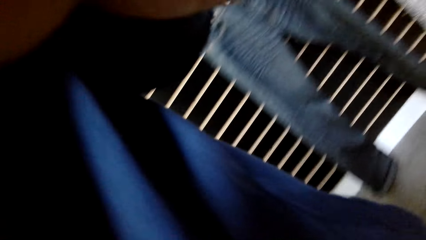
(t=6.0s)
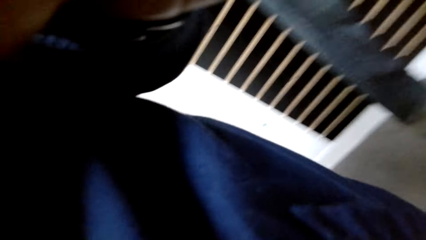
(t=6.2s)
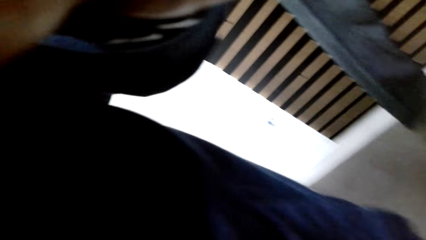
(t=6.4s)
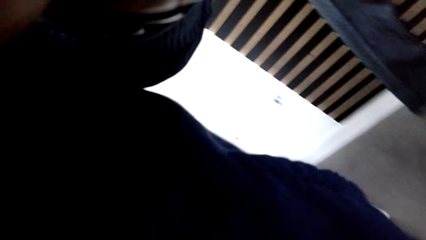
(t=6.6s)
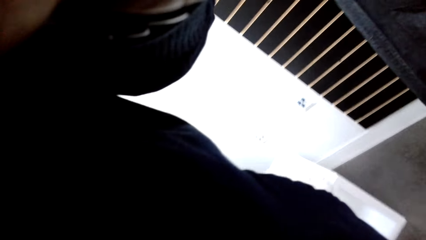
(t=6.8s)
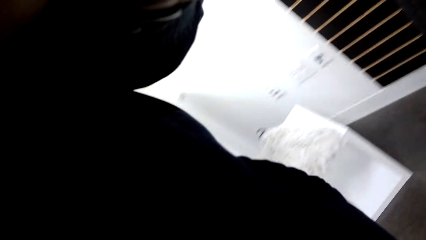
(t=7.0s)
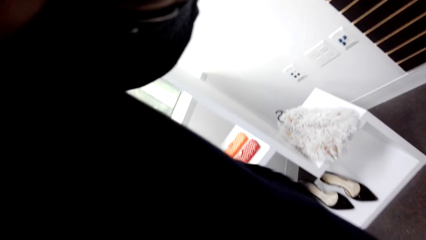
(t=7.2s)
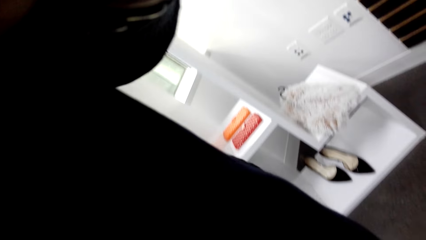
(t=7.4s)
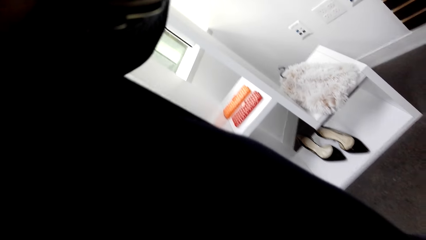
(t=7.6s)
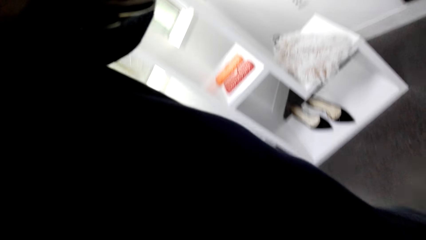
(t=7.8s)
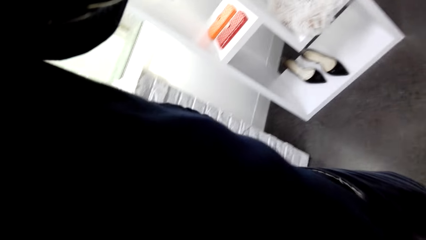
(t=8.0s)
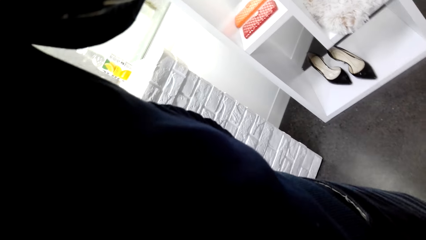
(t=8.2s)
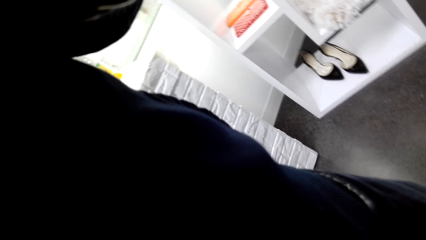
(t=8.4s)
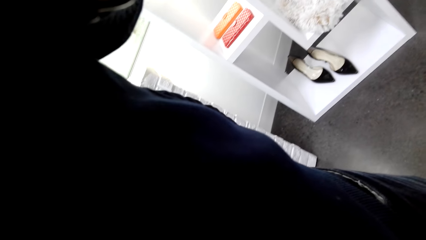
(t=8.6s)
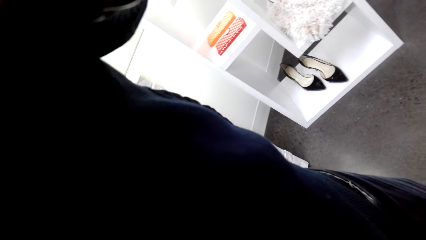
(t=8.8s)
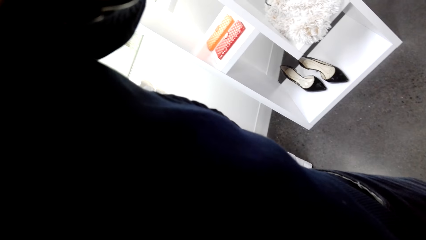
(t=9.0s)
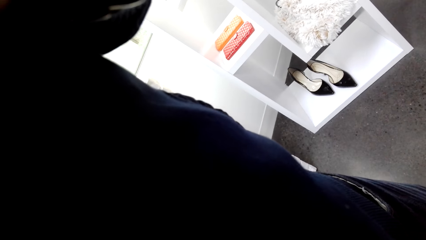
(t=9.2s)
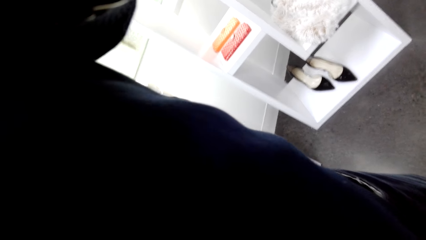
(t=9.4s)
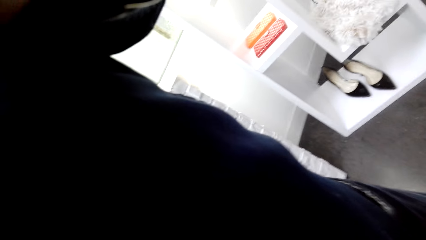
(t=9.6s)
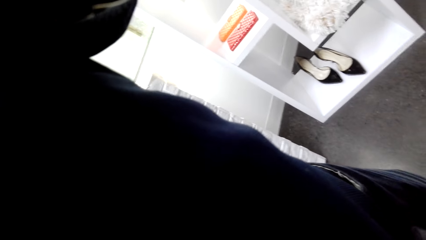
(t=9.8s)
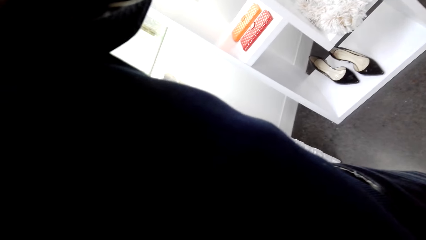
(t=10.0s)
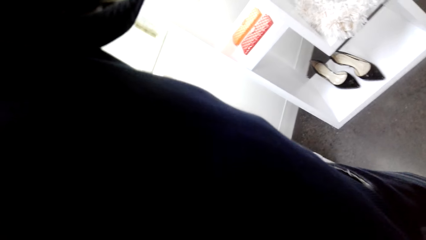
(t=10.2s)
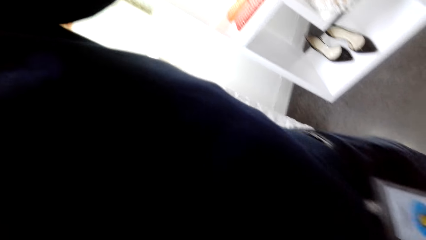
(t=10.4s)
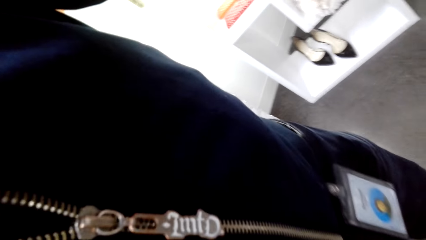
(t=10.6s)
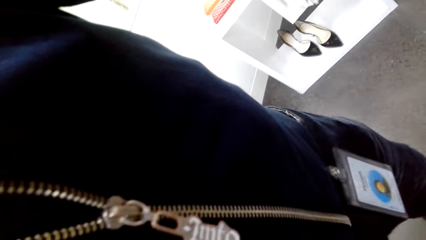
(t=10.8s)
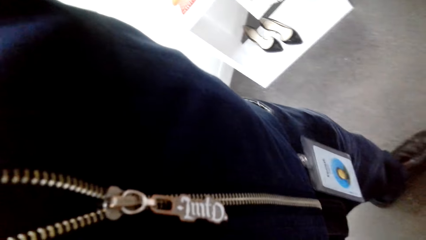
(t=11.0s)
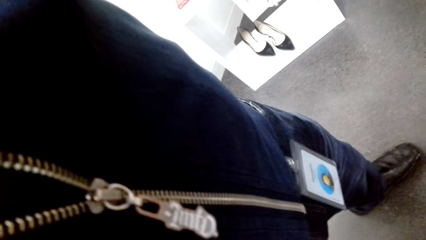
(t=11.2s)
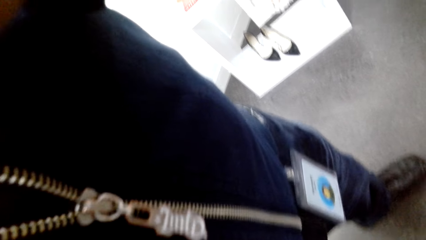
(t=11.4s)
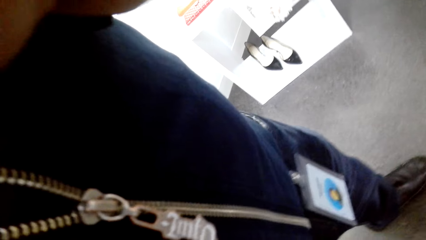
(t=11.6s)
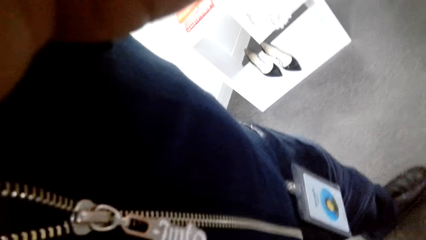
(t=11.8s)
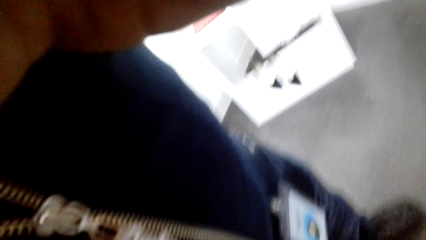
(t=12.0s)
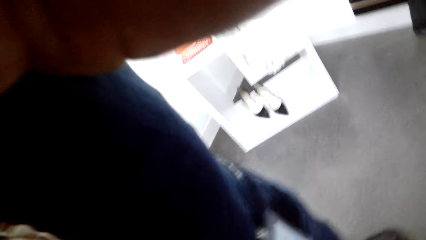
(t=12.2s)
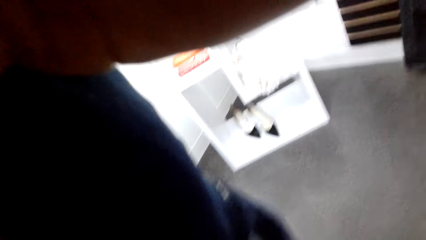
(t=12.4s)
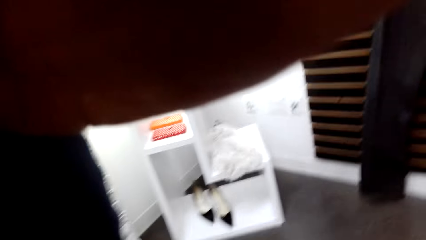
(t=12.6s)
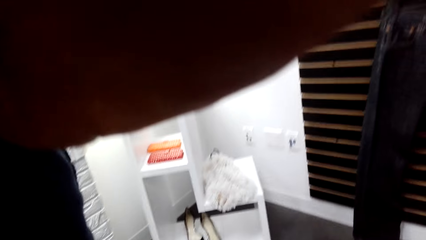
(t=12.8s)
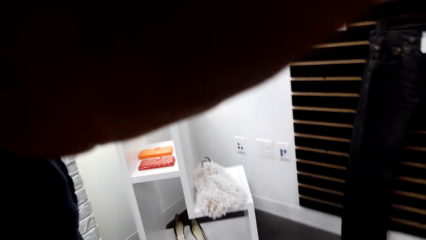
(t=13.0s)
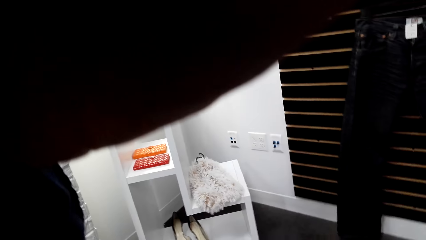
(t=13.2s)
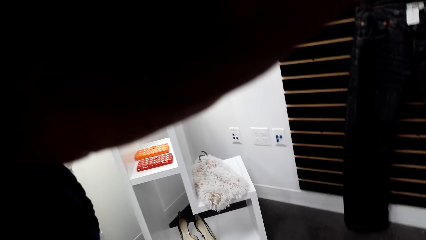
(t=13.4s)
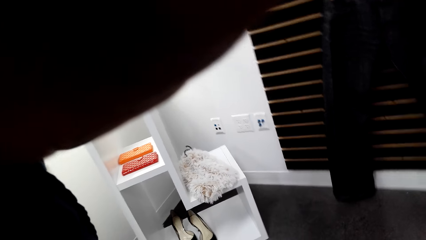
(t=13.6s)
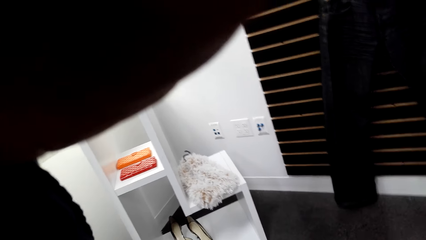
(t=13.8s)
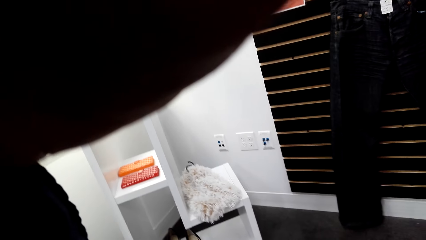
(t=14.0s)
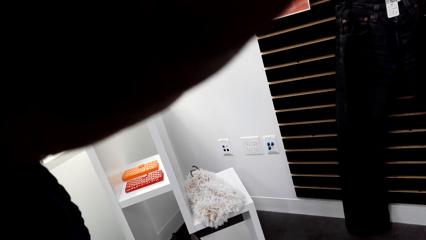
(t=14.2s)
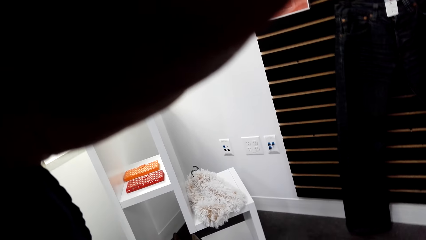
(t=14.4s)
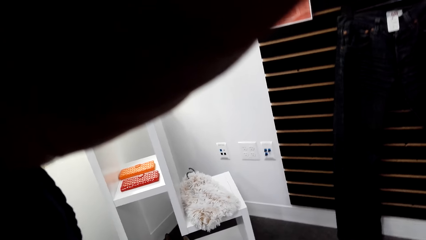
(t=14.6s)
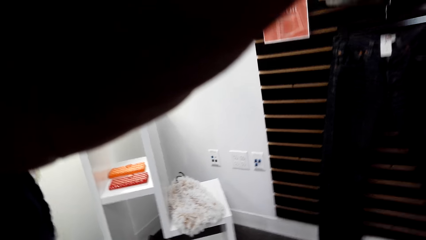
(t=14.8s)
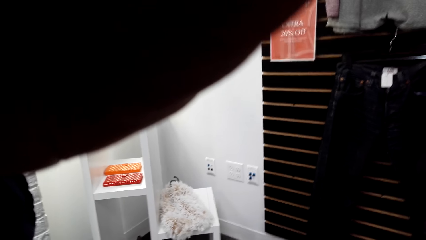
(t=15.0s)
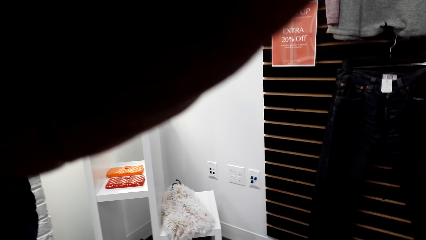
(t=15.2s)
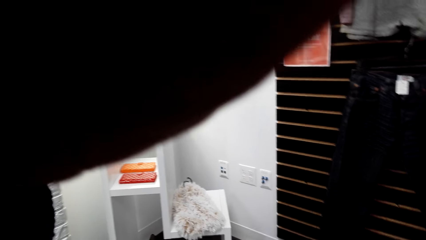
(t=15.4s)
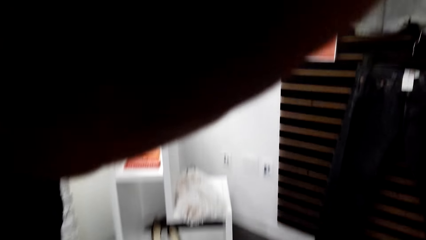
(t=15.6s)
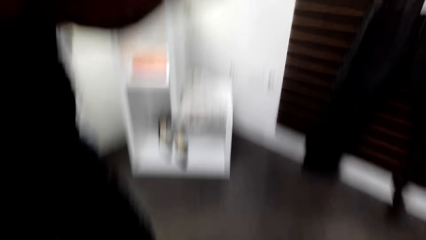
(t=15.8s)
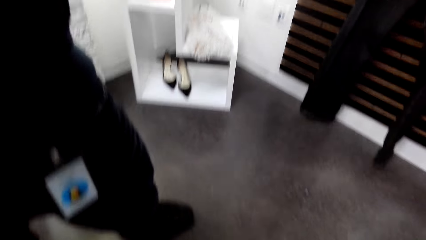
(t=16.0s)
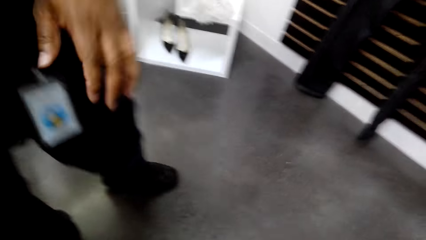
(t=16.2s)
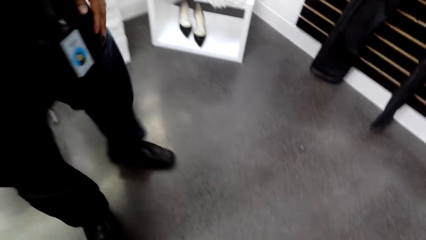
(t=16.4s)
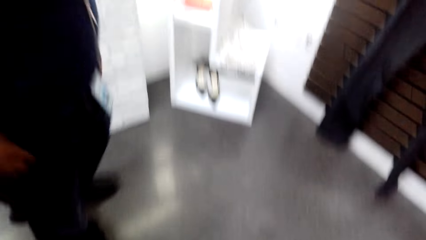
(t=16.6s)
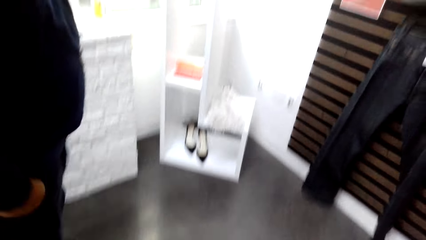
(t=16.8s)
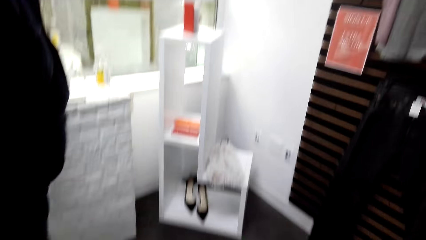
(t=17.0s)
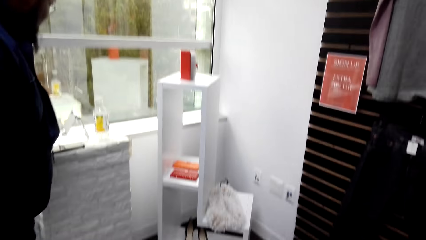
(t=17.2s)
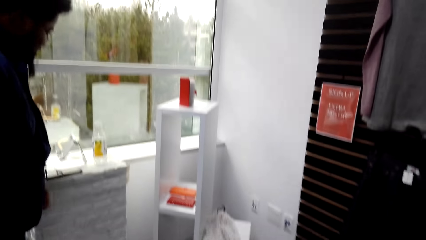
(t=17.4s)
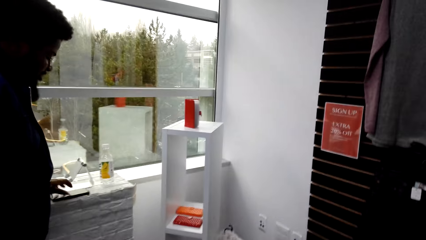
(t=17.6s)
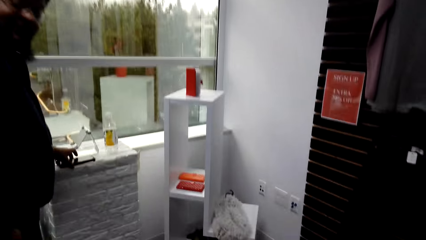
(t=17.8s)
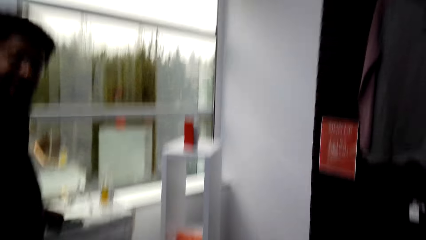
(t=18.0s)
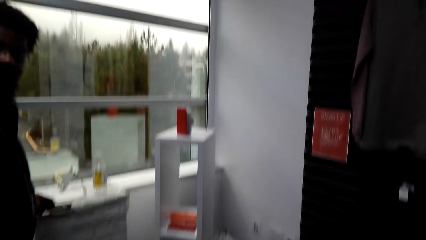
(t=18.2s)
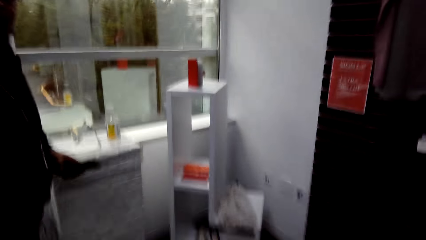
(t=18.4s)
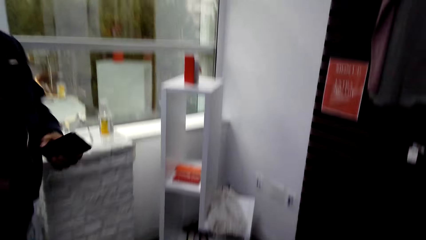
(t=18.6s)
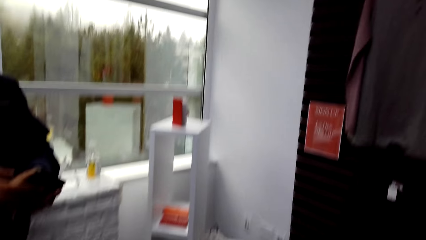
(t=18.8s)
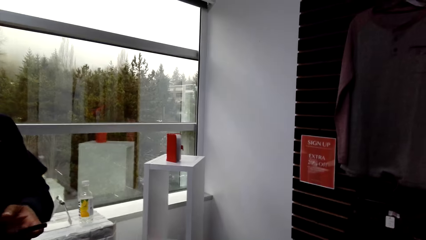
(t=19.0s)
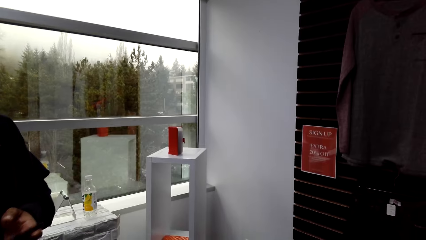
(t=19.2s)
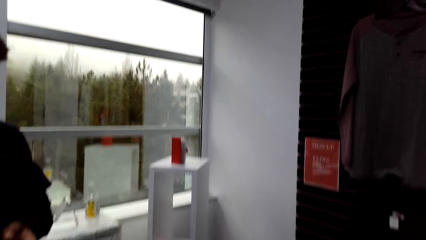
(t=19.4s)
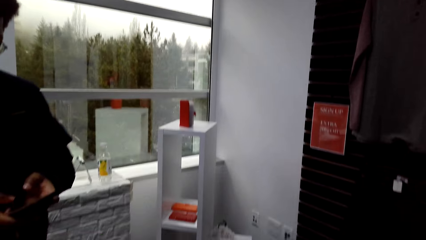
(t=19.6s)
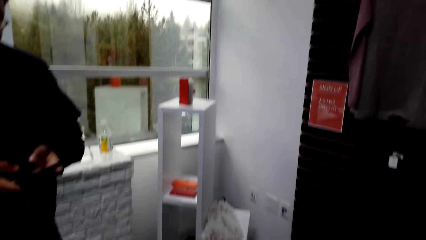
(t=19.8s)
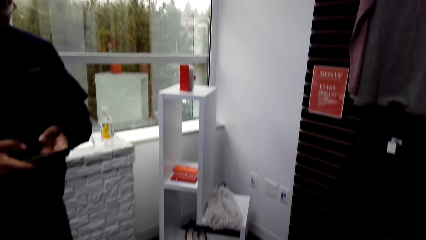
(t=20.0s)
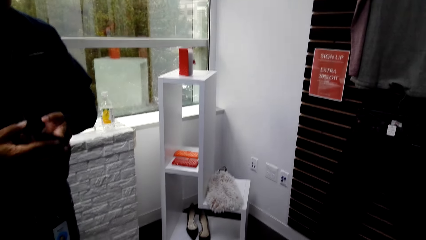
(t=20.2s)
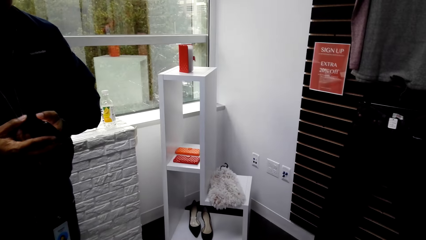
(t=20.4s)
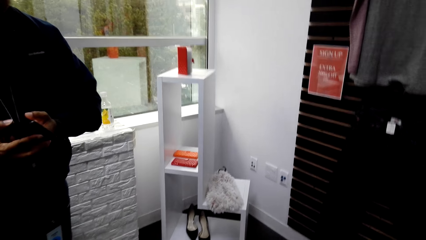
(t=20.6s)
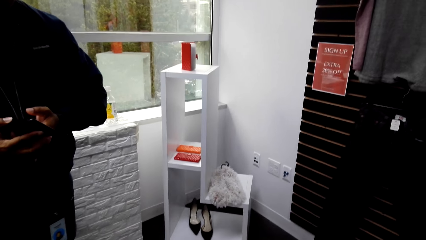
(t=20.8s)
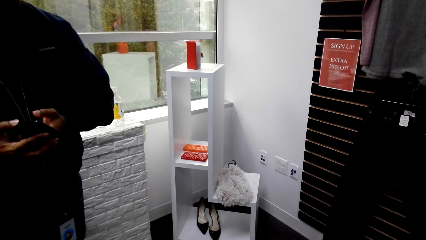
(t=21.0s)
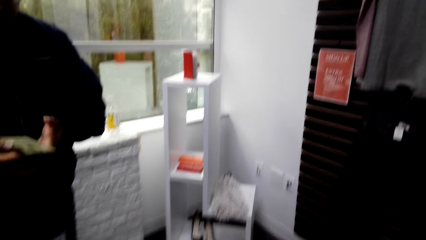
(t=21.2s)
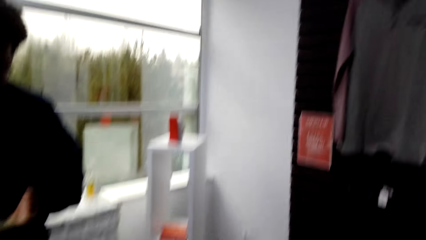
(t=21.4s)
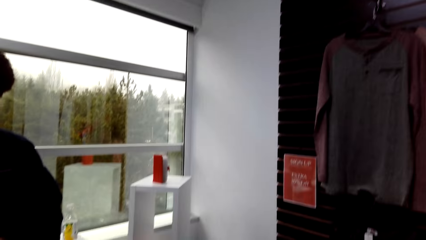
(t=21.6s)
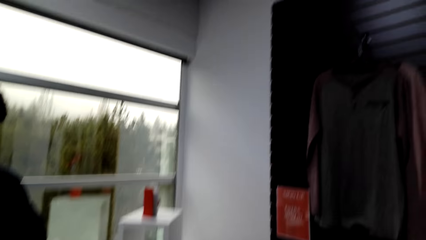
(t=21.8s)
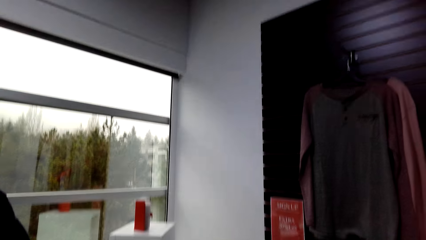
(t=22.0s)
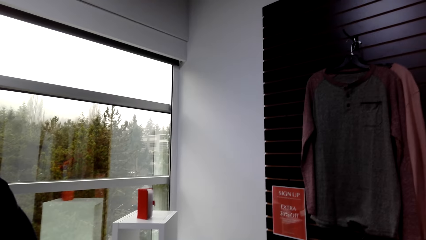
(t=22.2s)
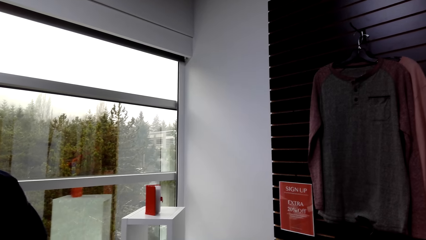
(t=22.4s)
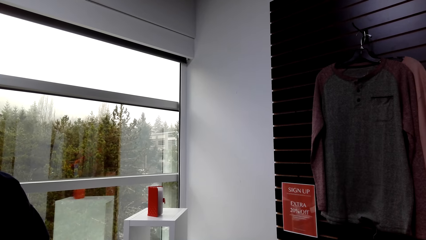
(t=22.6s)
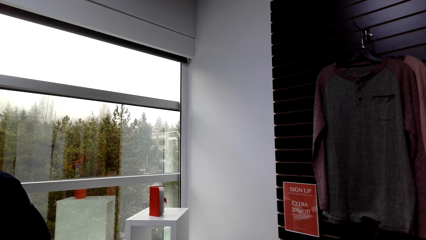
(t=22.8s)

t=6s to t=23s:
A man fixes the camera to the camera wearer. The man picks up the cellphone. The camera wearer picks the phone from the table. The man presses the phone.
